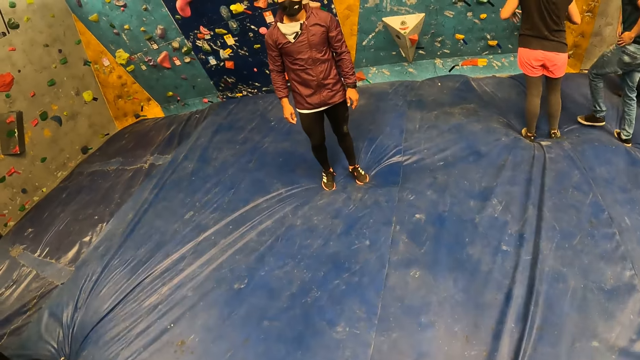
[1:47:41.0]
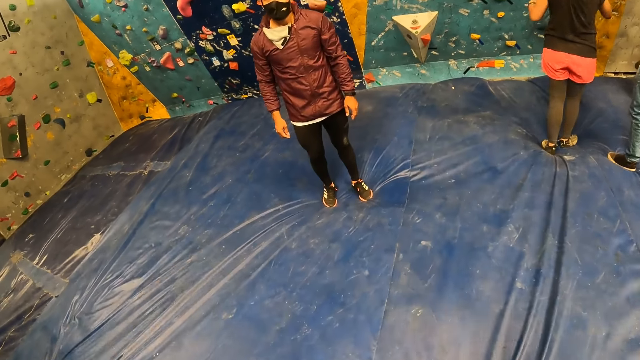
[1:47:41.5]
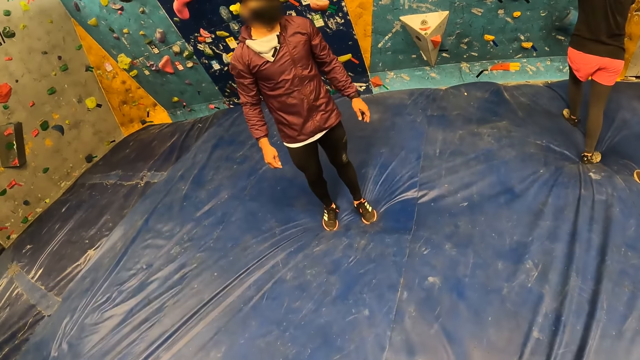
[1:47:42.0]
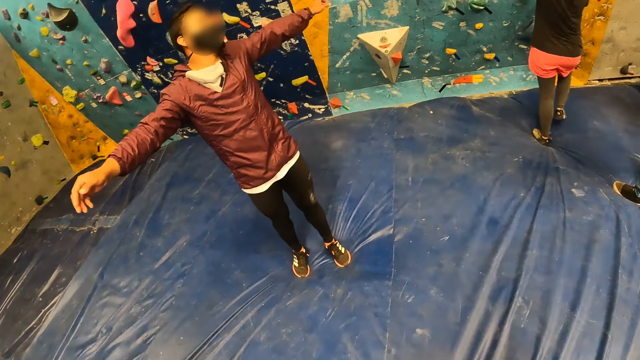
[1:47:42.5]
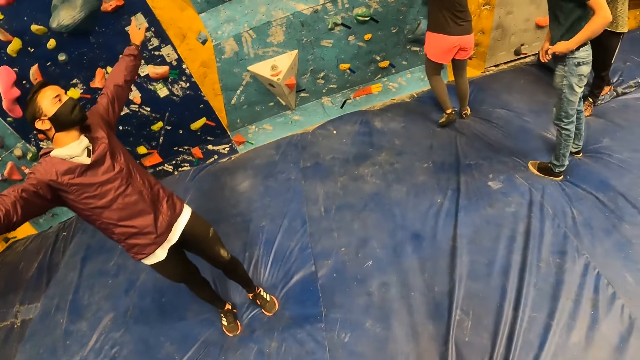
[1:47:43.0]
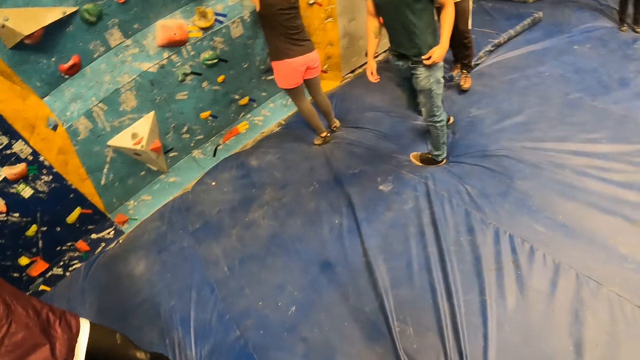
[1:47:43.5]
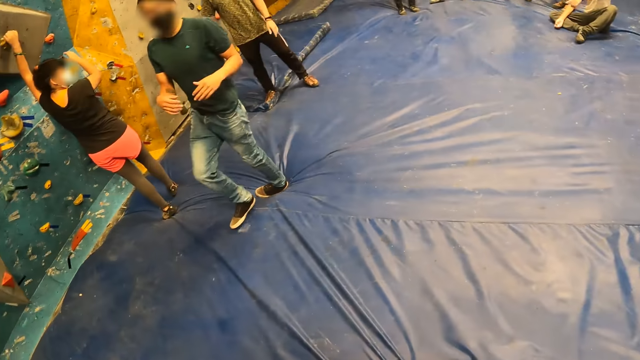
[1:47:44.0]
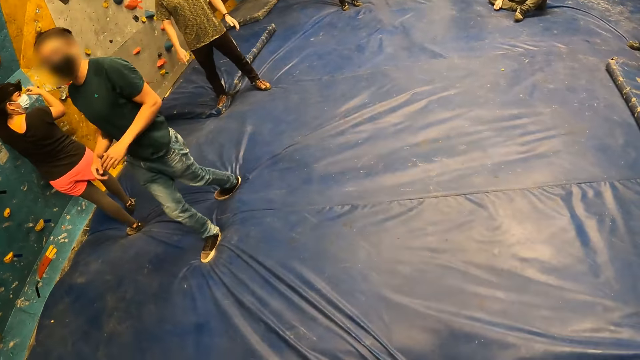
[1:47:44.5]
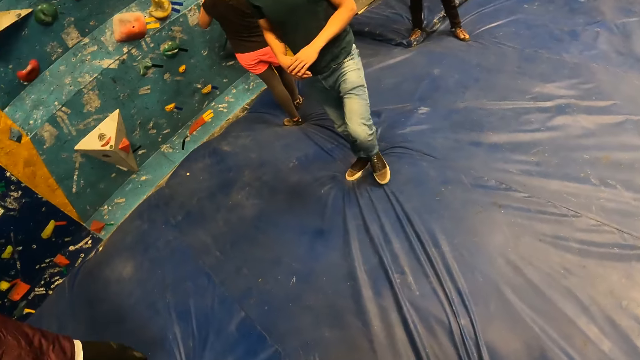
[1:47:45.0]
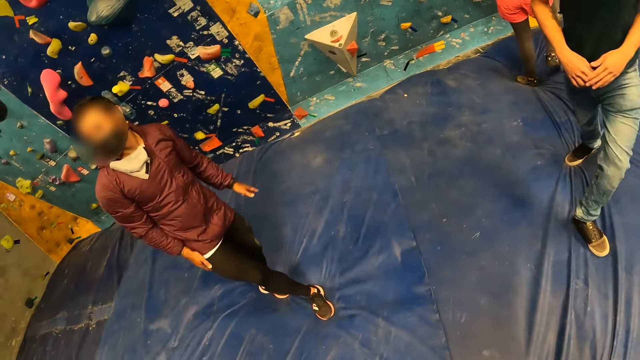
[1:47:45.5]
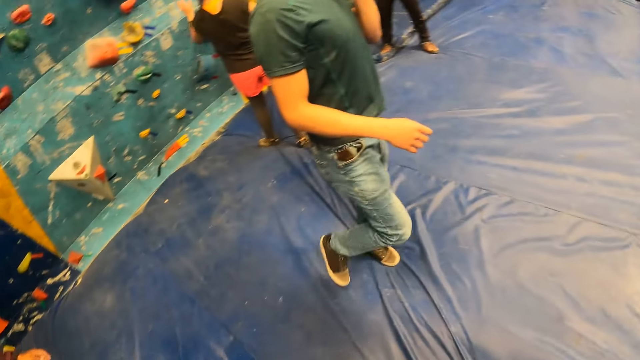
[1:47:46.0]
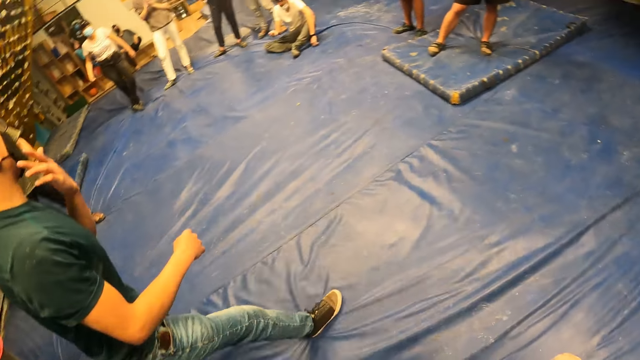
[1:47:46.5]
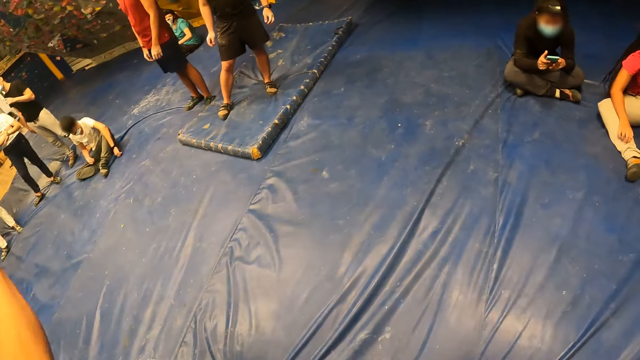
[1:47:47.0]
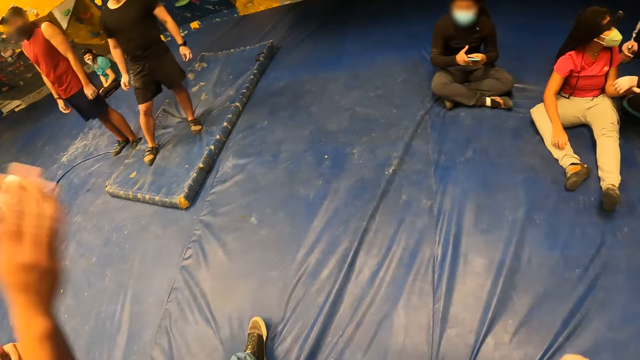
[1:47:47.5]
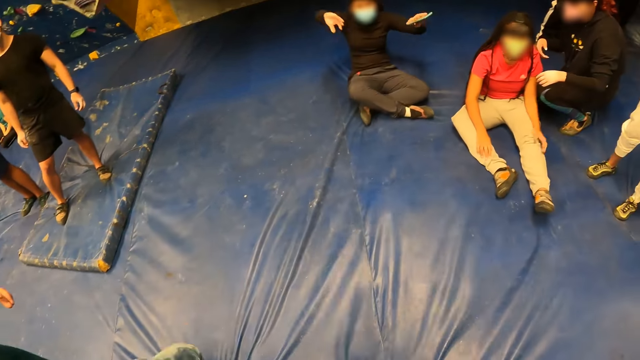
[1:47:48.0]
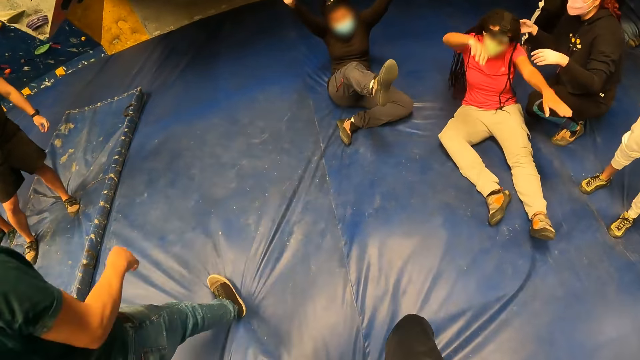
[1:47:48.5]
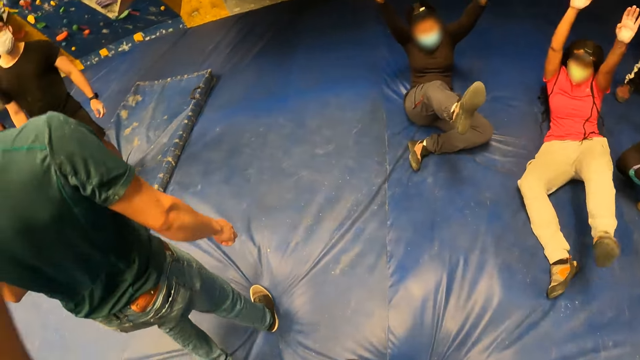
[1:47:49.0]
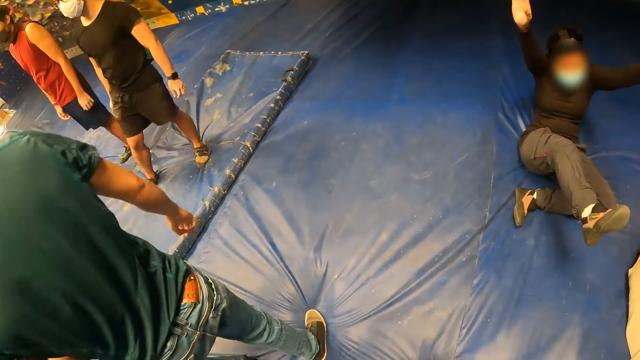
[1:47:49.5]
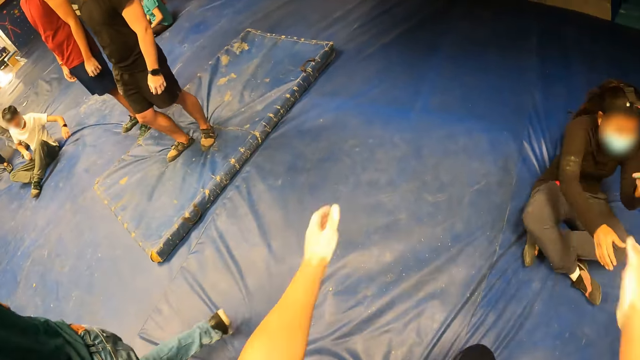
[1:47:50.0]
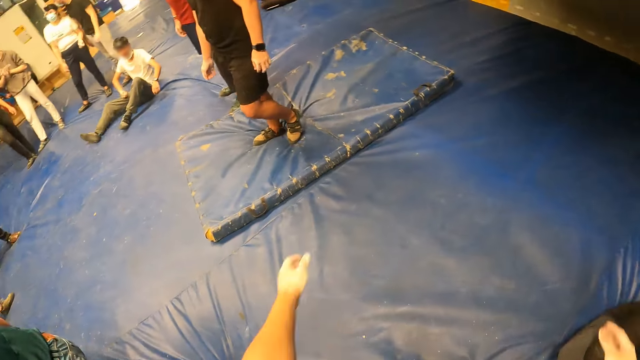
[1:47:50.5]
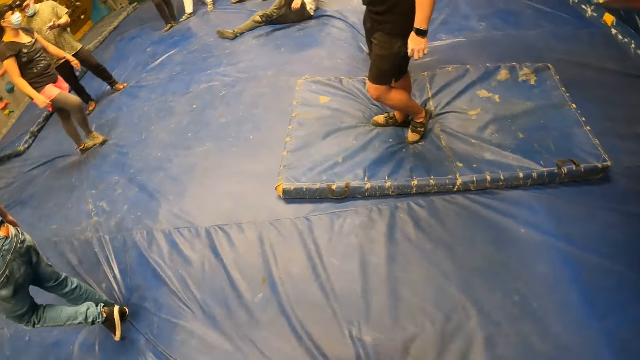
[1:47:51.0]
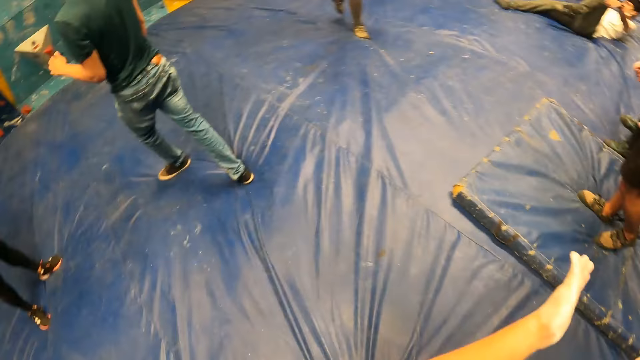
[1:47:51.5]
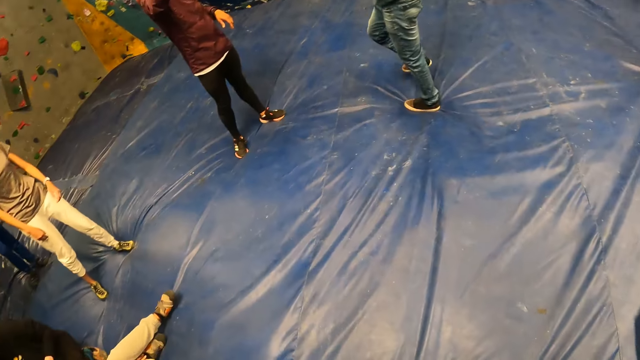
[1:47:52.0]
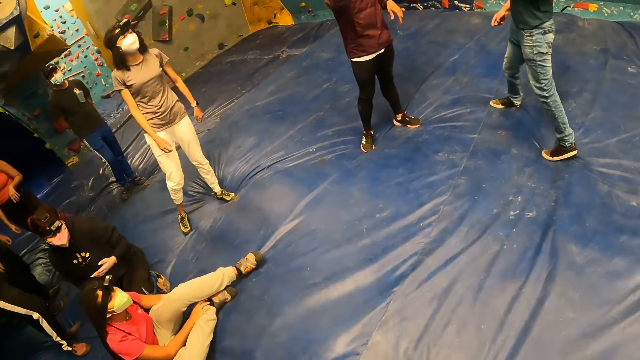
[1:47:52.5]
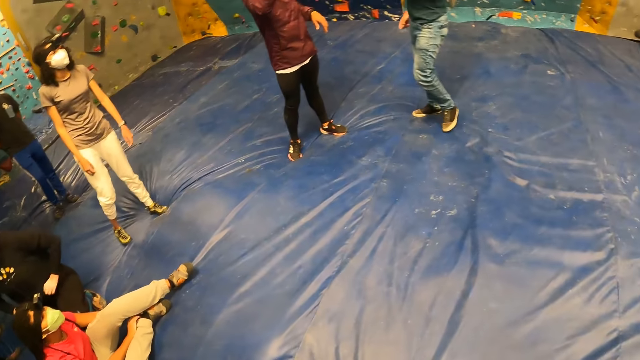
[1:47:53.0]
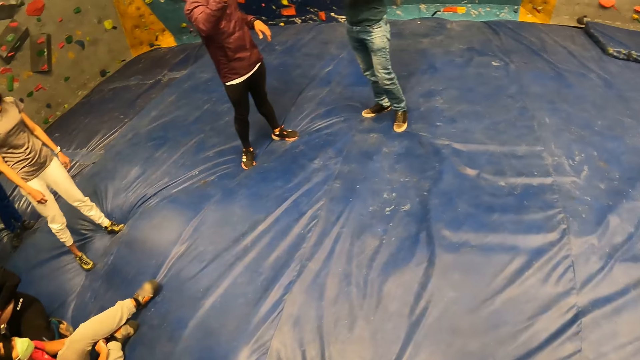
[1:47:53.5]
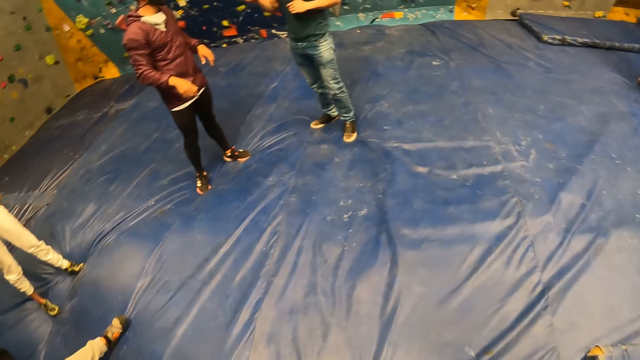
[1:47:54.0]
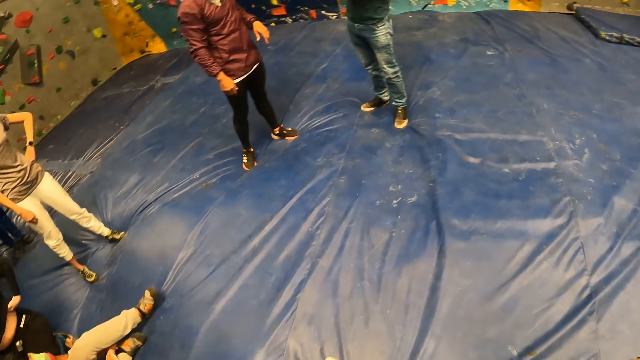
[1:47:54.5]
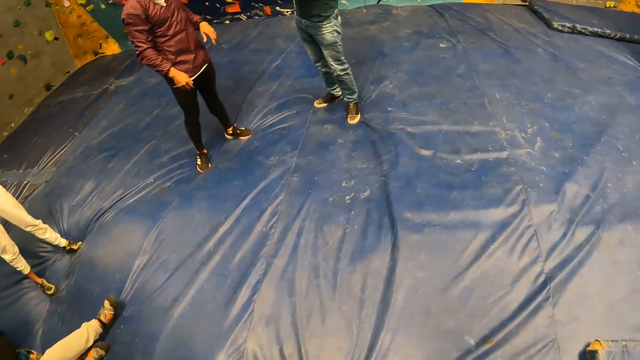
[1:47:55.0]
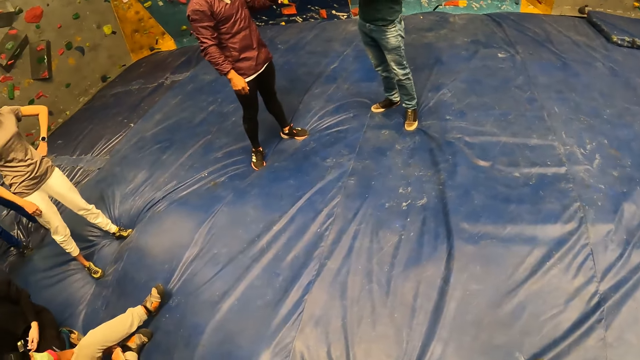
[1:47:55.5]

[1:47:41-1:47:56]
A man talks to a group of people. The camera wearer walks around the room. They look around the room. They walk around the room. They clap the hands. They clap the hands again. They look around the room.

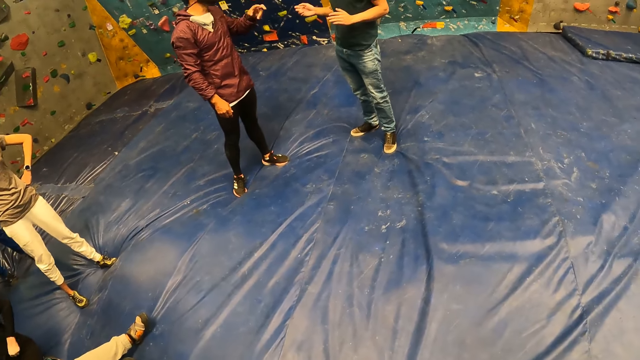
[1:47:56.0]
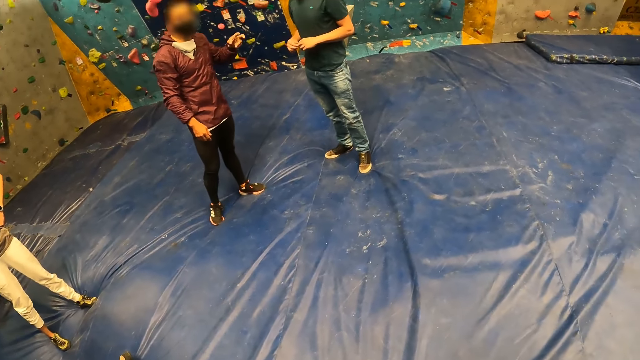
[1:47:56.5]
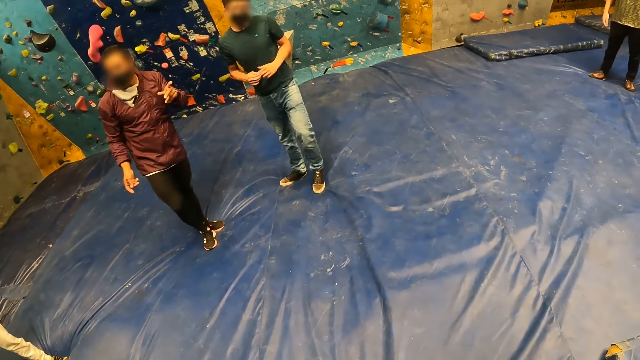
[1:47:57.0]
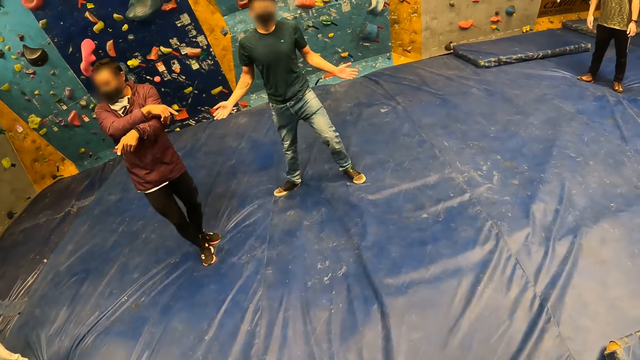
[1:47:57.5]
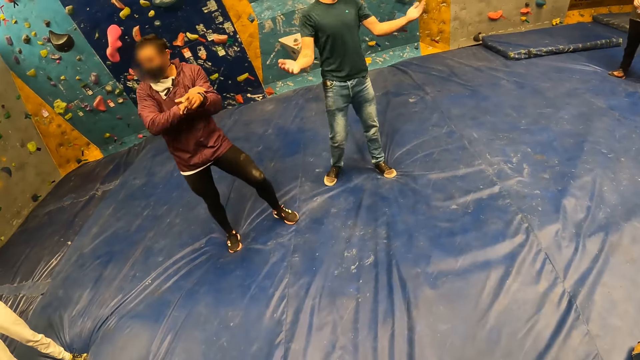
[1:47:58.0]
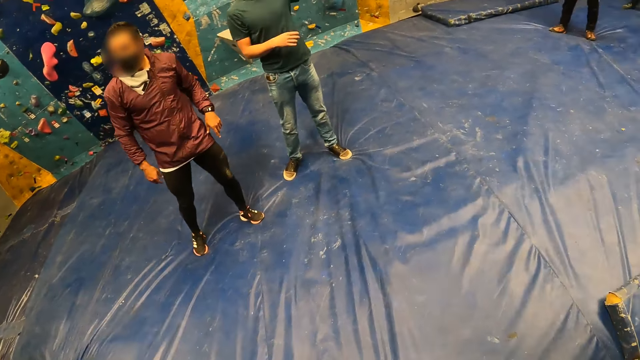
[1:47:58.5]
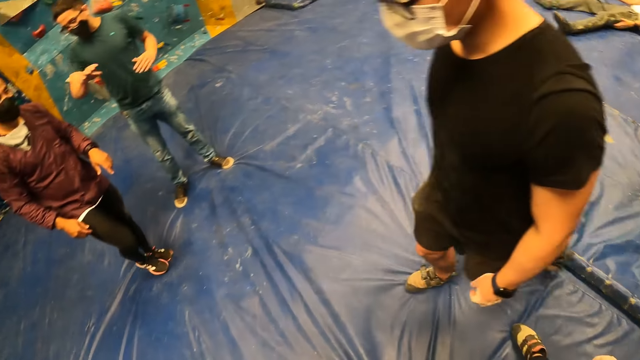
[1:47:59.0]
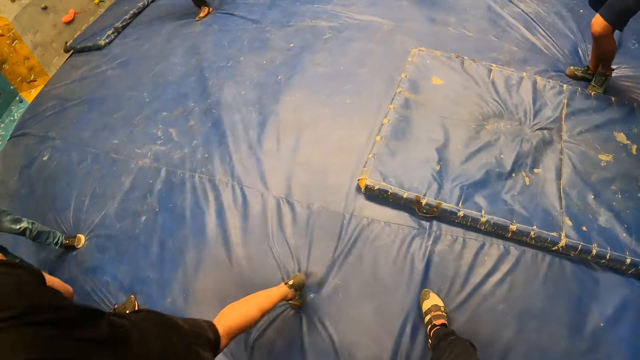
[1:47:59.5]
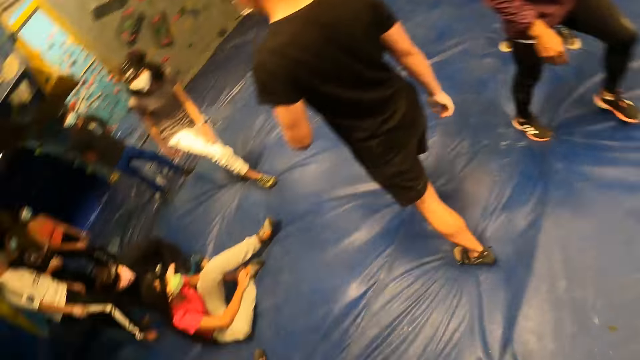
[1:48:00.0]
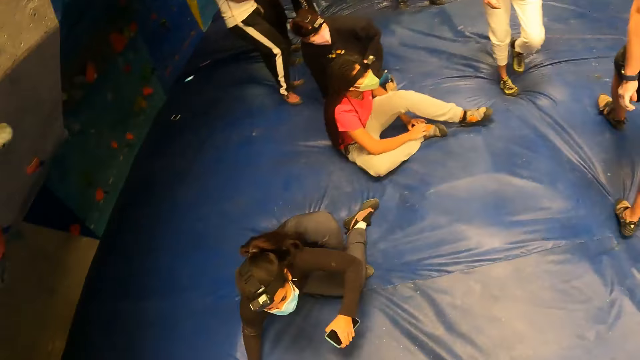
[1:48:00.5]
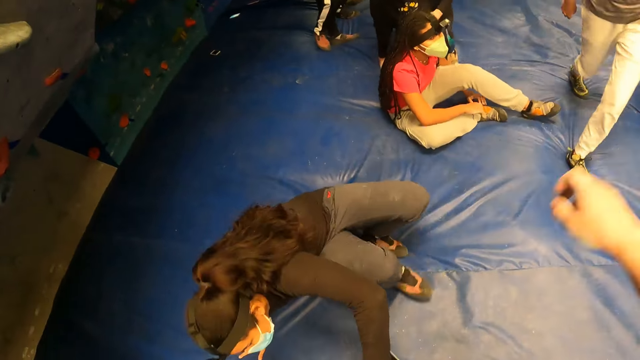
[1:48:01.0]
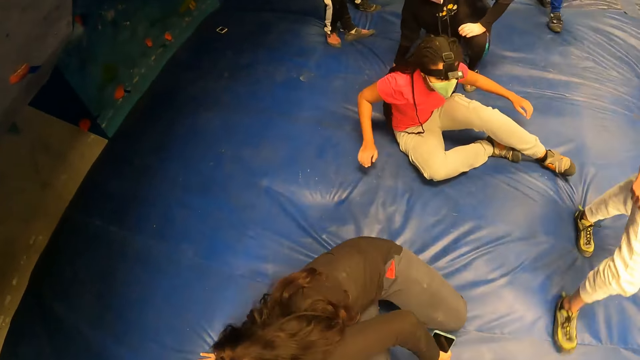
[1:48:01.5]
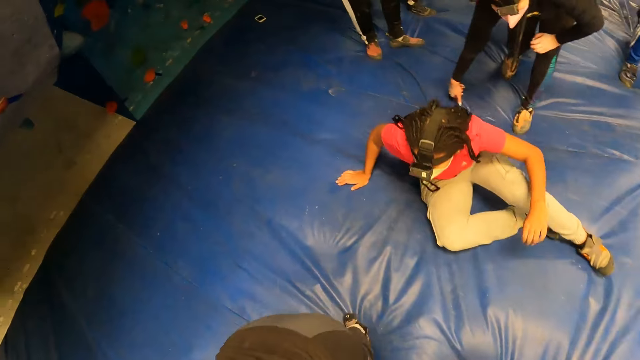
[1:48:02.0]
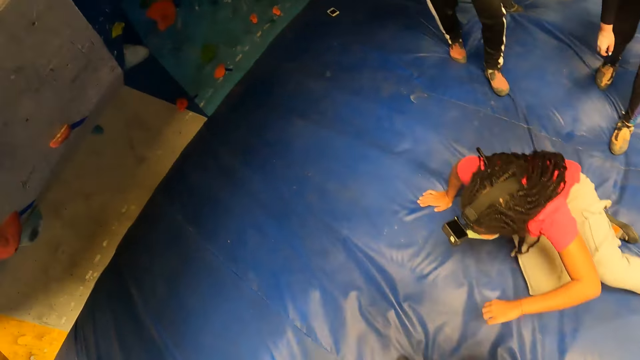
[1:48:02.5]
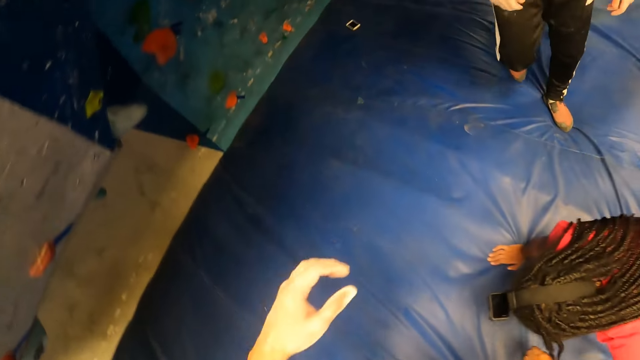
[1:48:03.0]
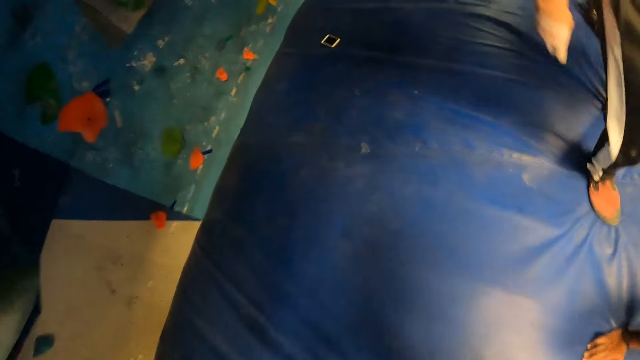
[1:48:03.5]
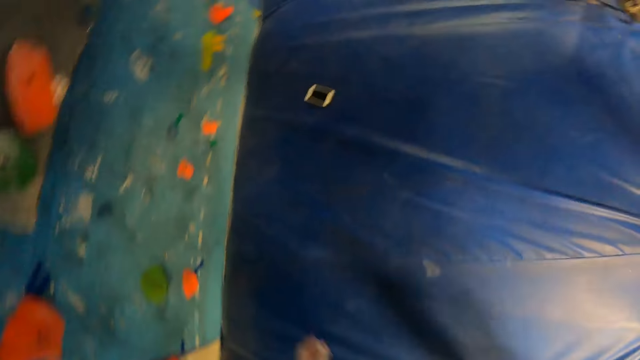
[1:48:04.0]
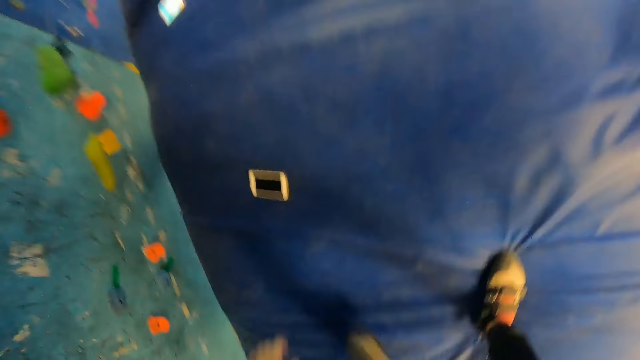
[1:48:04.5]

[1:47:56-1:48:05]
A man talks to a group of people. Another man talks to the group of people. The camera wearer raises a hand and walks towards the wall.
